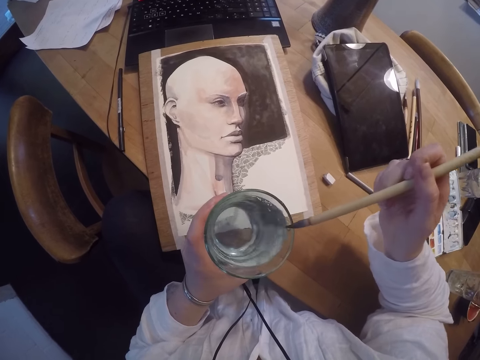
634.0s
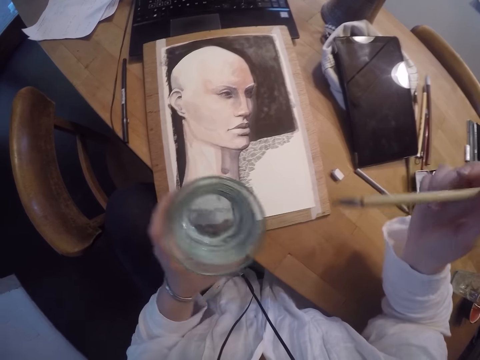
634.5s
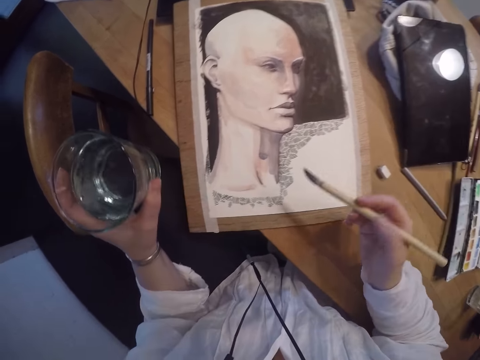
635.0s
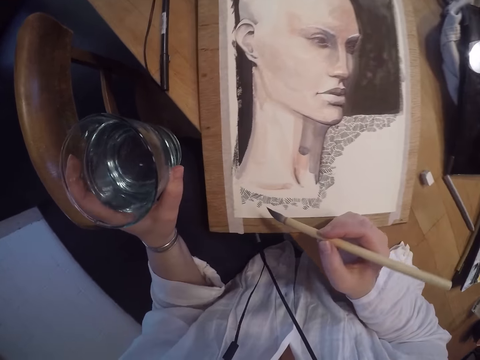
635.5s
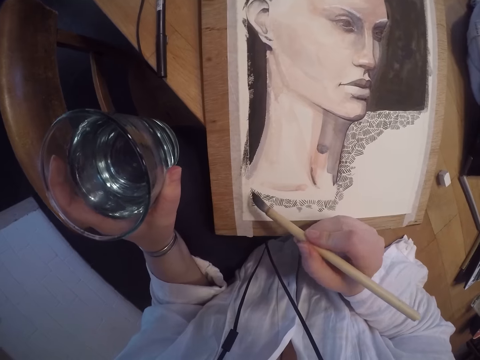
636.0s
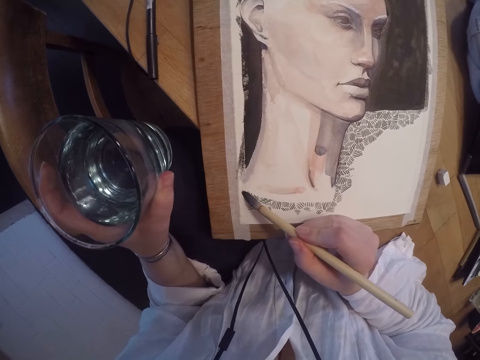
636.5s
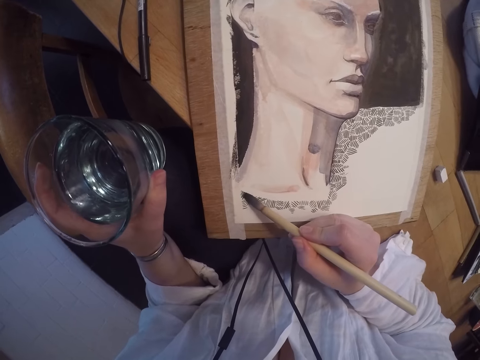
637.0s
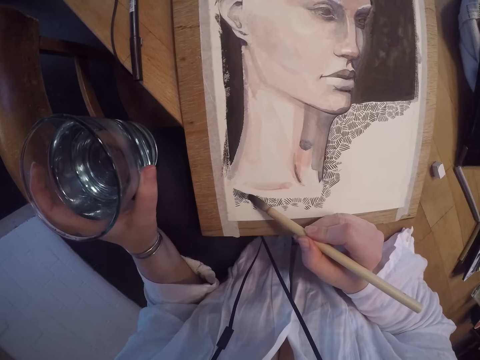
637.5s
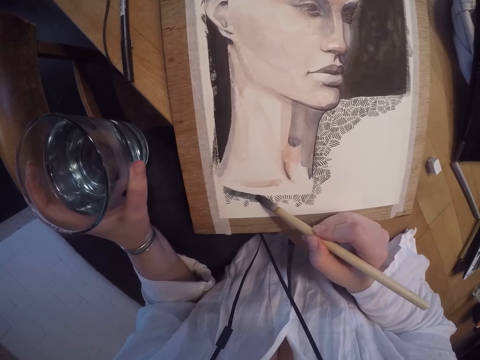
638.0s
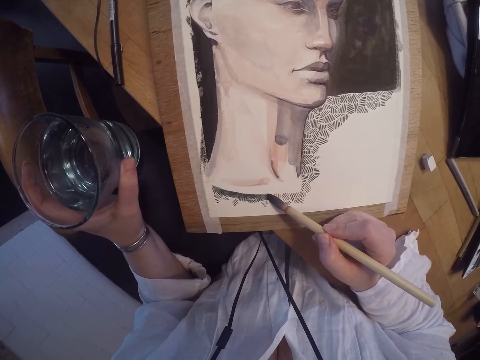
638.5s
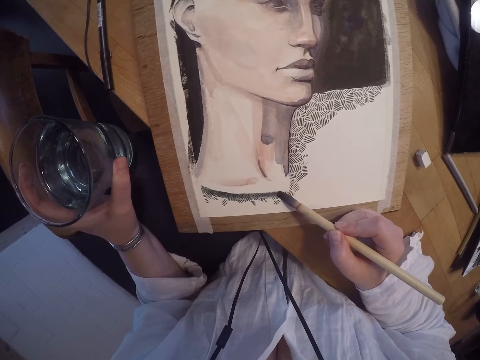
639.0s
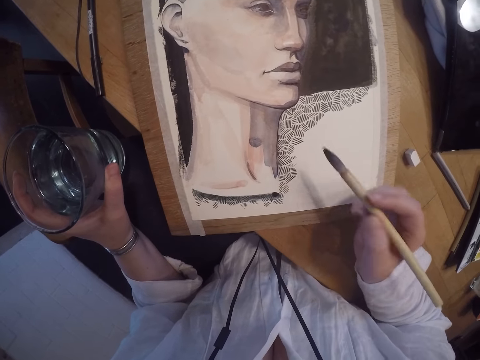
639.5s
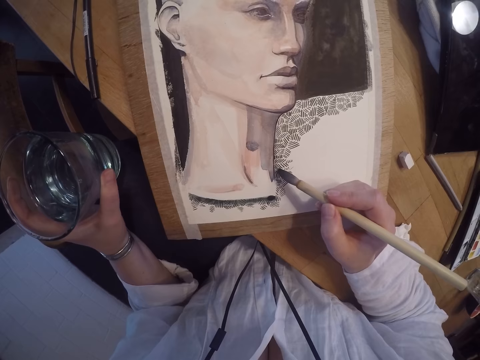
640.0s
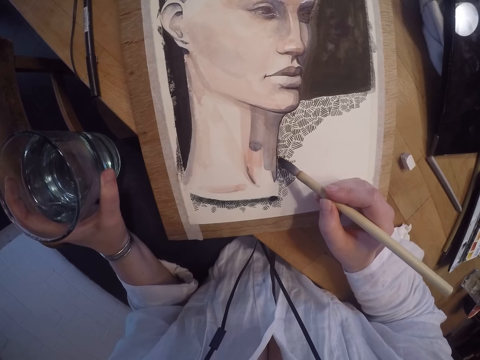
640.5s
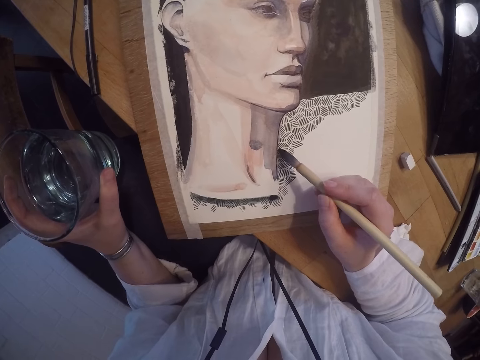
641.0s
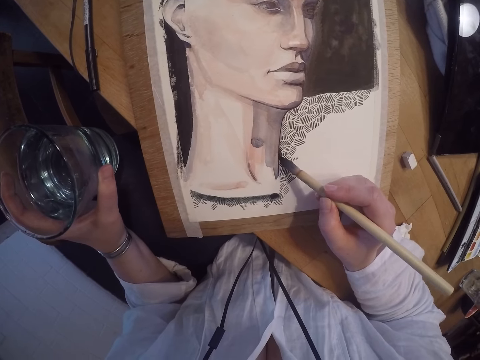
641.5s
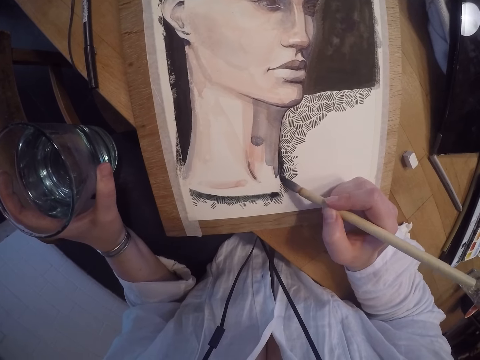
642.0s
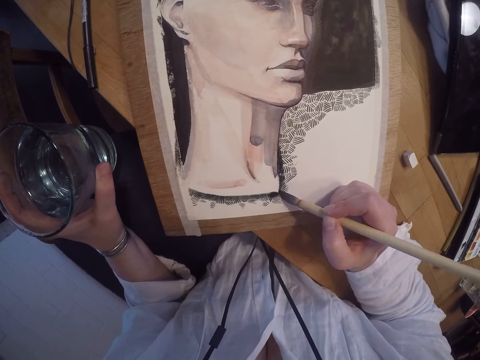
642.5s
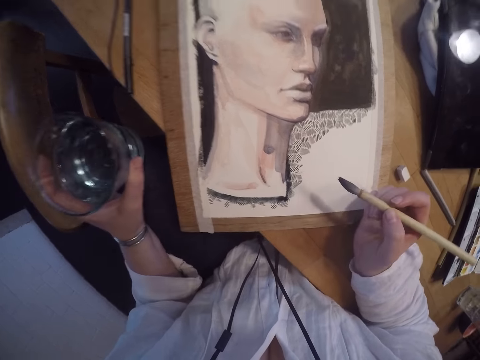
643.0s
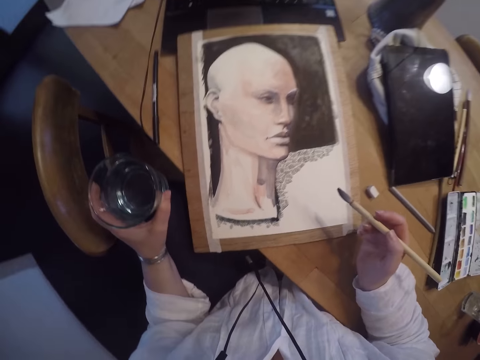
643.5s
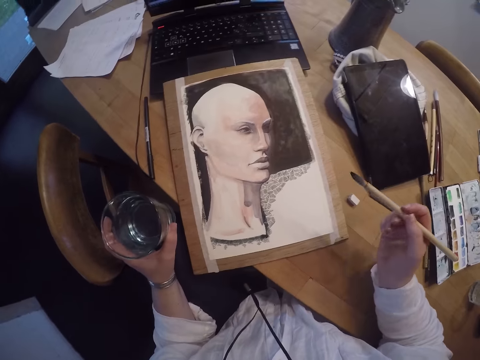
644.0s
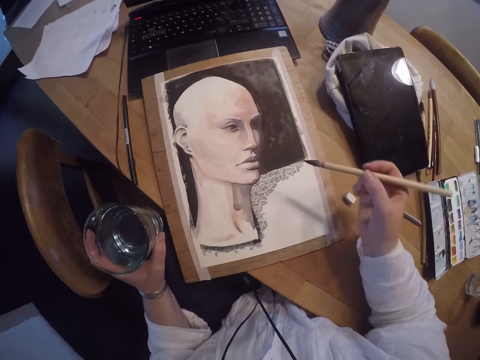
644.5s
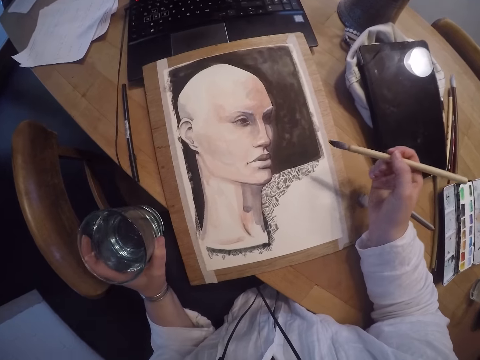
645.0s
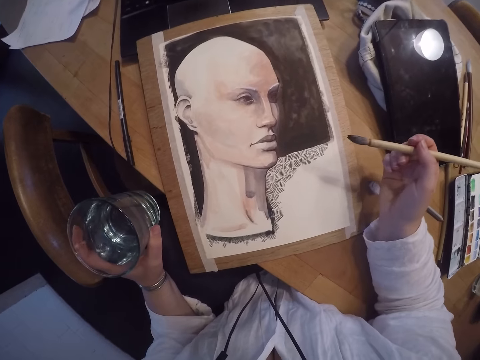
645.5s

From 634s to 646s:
The camera wearer holds on to the cup of water with her left hand. She brushes over the painting with the paint brush. She lifts the brush. She paints the painting using the brush. She lifts the brush.

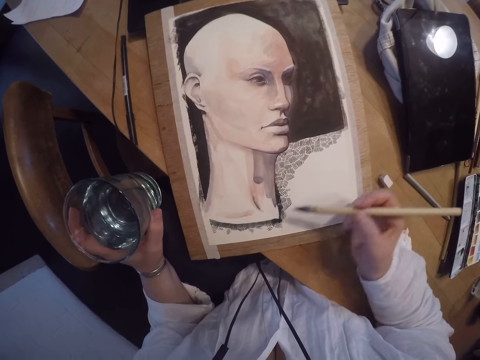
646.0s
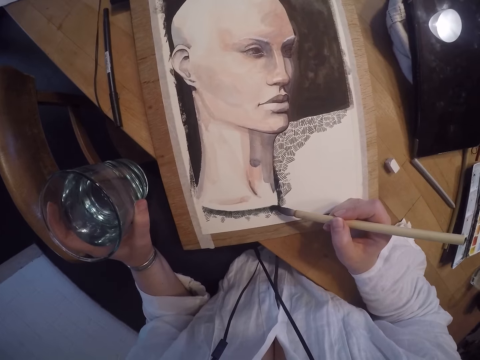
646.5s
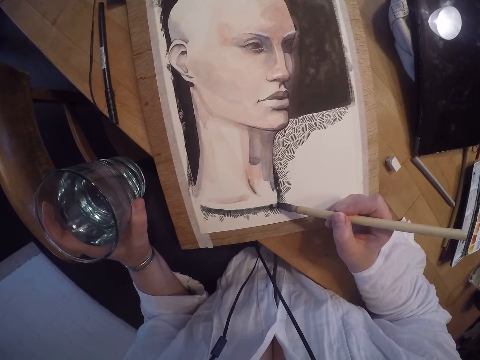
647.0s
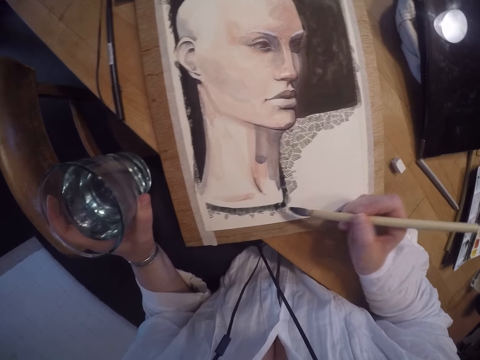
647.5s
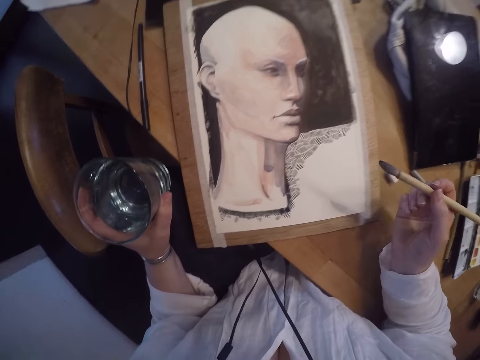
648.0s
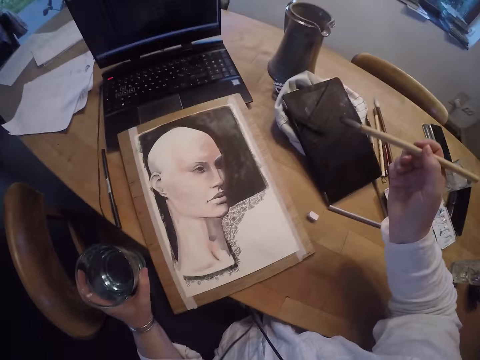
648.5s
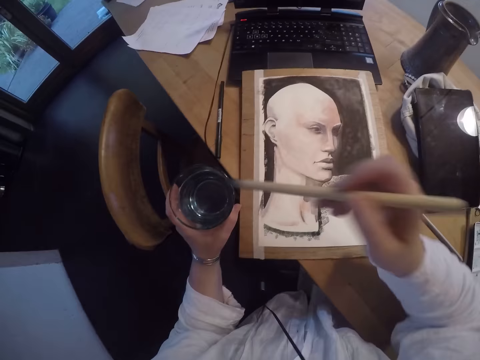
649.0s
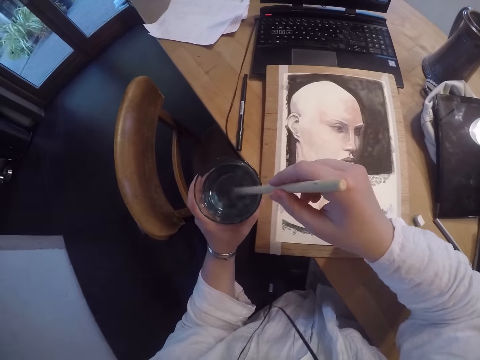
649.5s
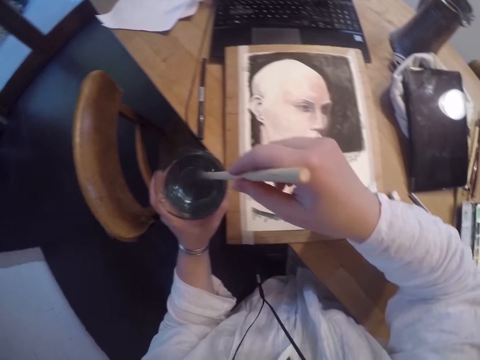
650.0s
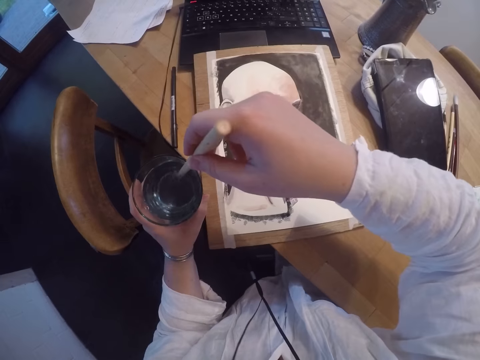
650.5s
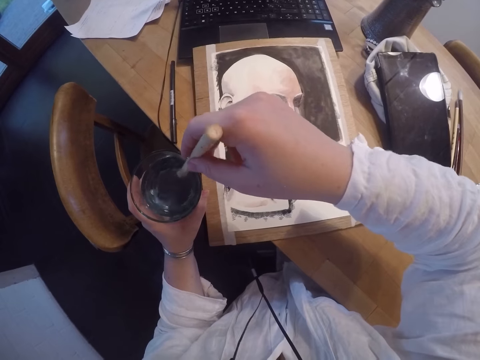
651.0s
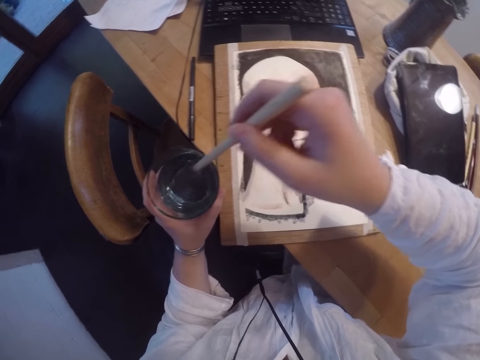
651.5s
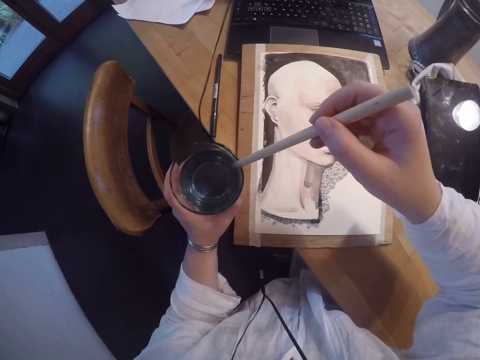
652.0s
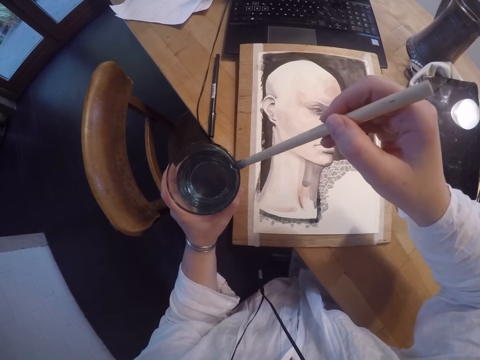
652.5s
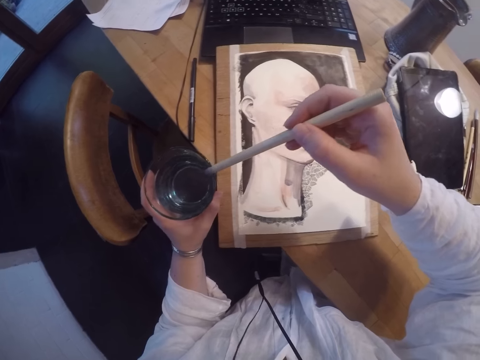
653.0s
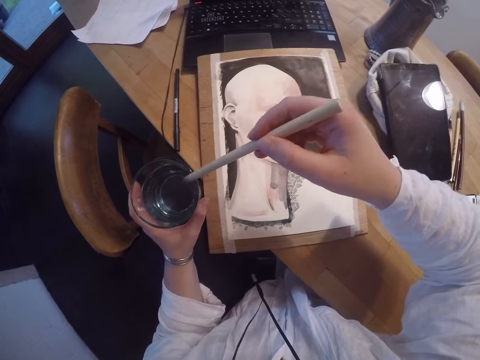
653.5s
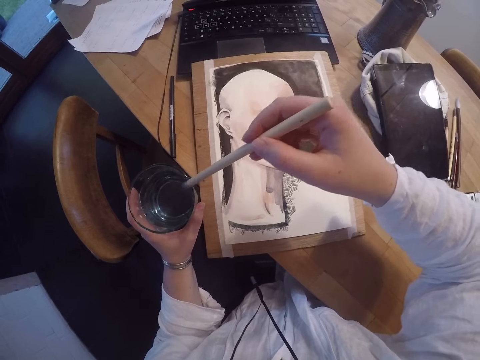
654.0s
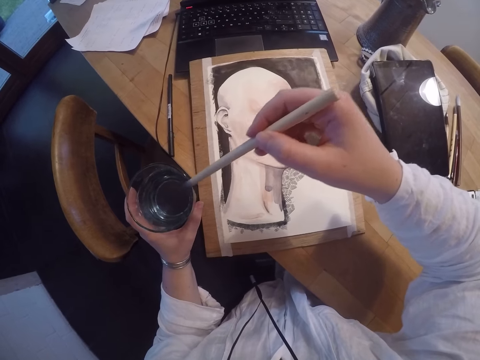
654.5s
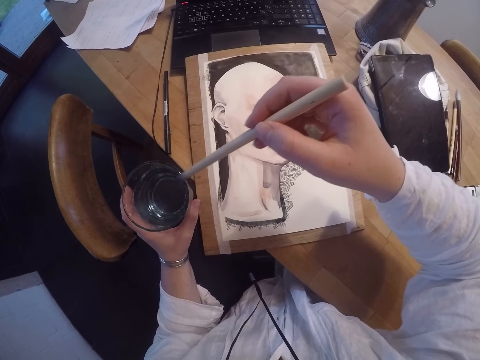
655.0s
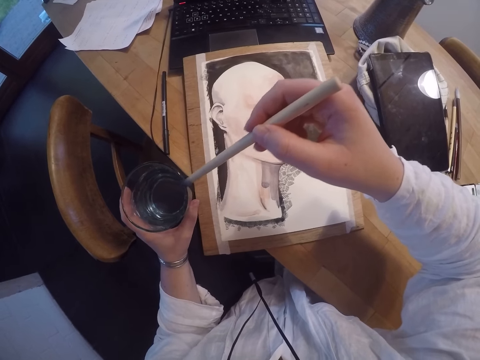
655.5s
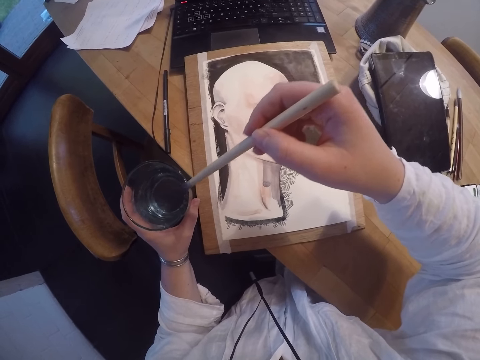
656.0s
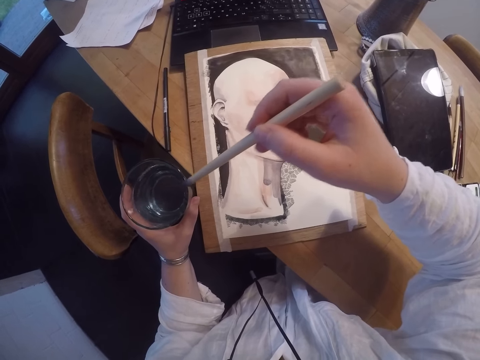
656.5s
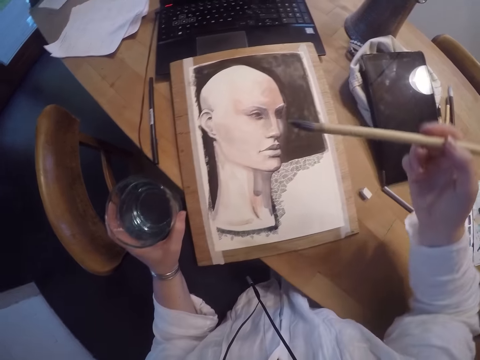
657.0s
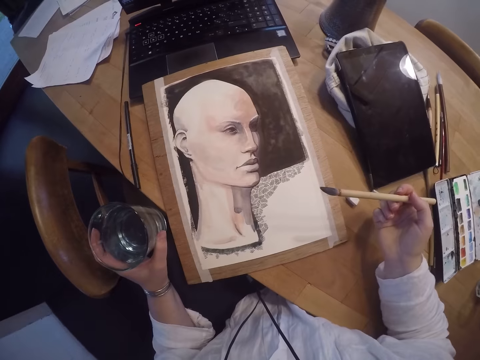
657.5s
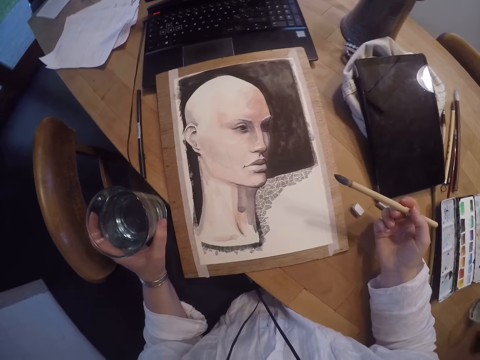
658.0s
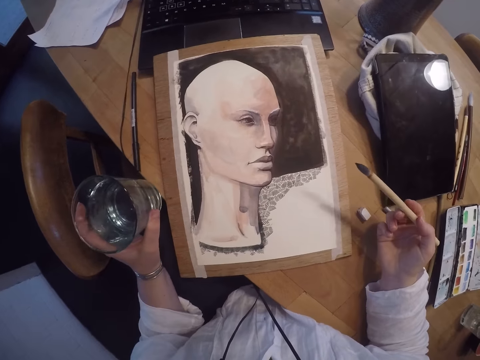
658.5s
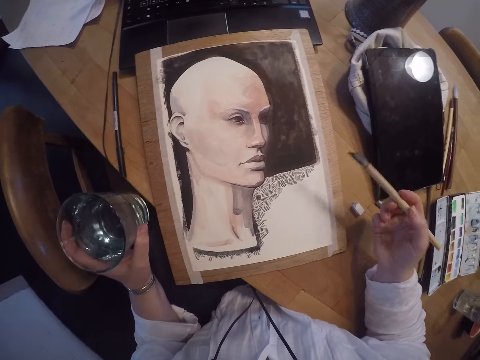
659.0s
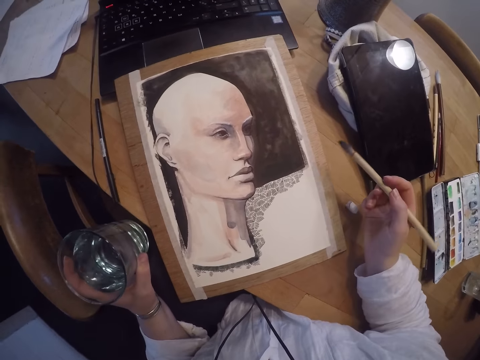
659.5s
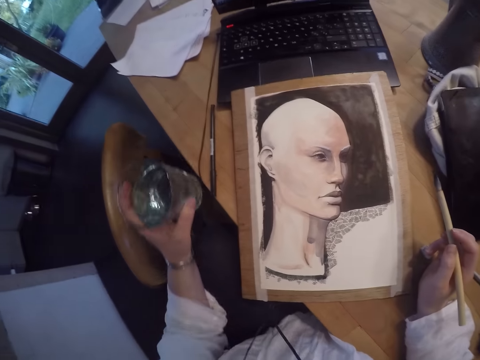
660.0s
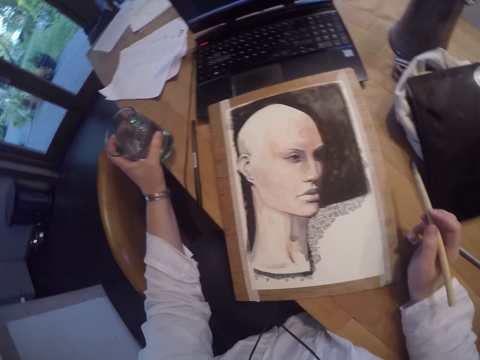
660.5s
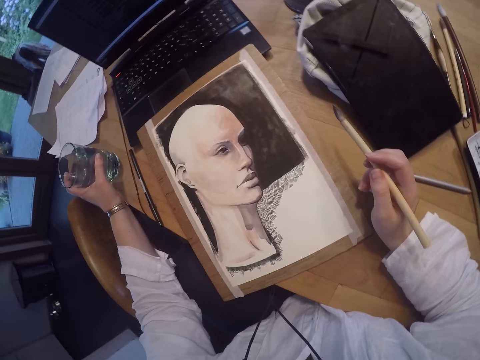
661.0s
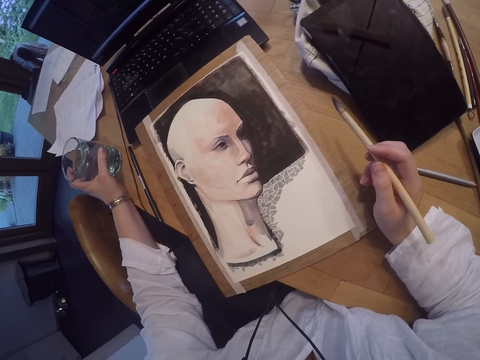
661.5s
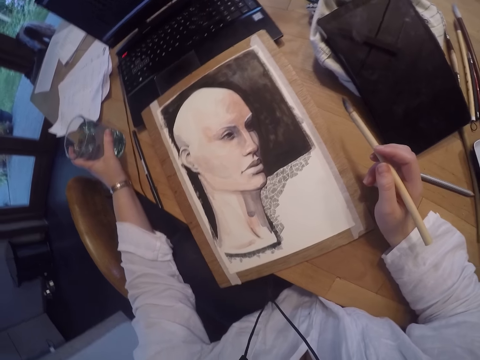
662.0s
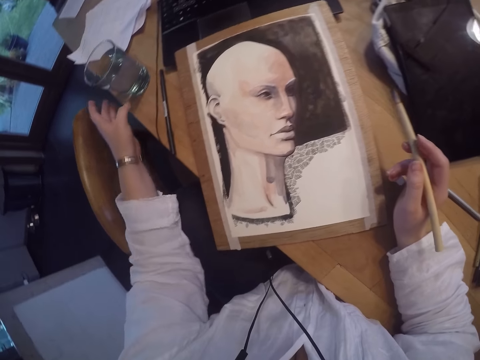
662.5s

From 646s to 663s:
The camera wearer paints the painting using a brush. They lift the brush. They dip the brush in the glass or cup with water. They shake the paint brush inside the cup of water. They wipe the tip of the brush on the cup. They drop the cup of water on the table.
